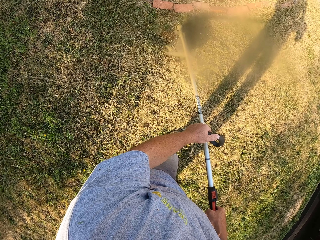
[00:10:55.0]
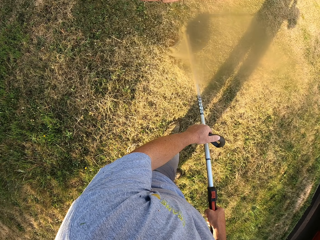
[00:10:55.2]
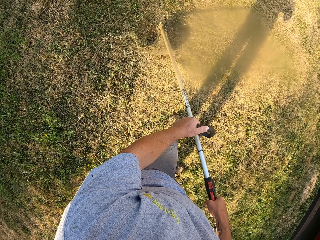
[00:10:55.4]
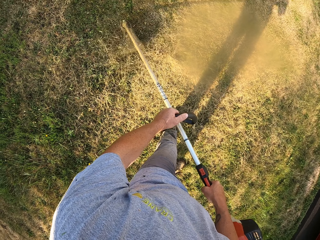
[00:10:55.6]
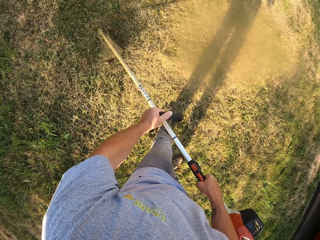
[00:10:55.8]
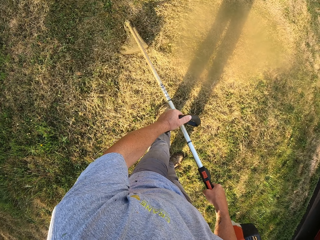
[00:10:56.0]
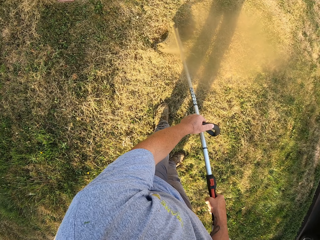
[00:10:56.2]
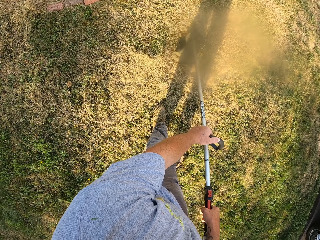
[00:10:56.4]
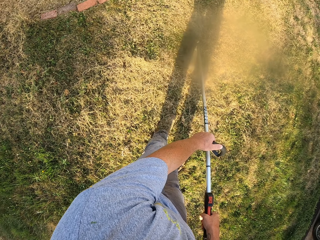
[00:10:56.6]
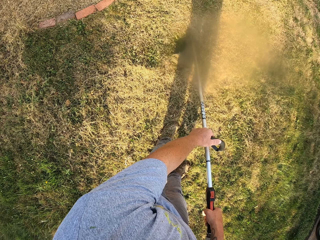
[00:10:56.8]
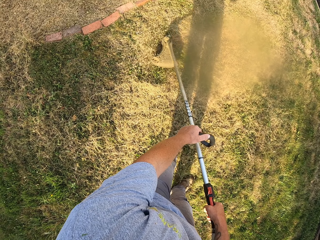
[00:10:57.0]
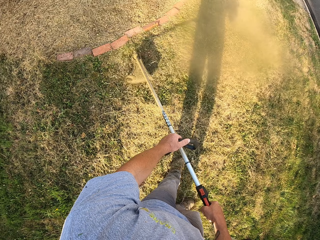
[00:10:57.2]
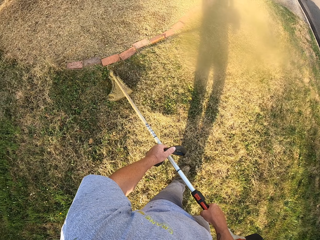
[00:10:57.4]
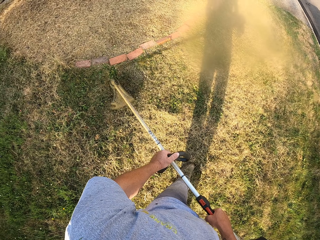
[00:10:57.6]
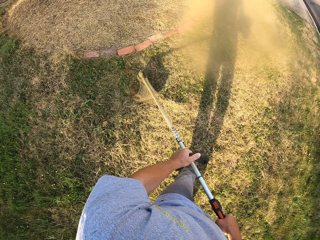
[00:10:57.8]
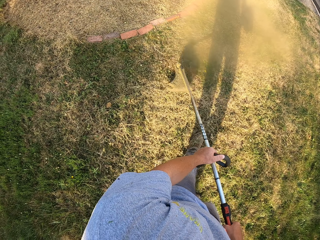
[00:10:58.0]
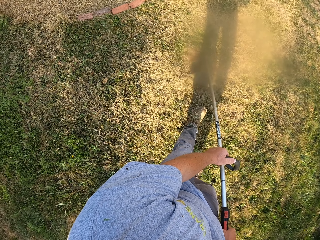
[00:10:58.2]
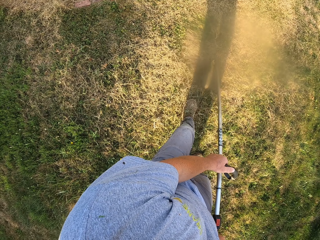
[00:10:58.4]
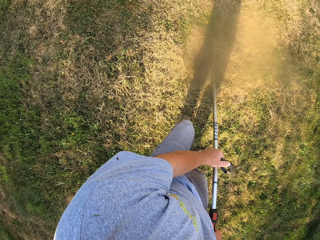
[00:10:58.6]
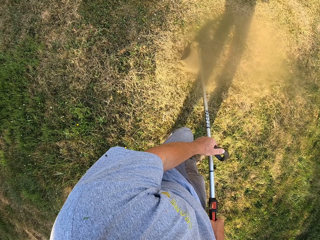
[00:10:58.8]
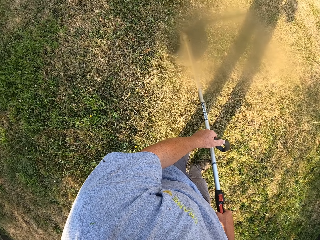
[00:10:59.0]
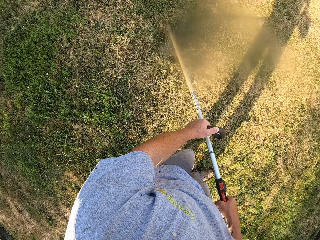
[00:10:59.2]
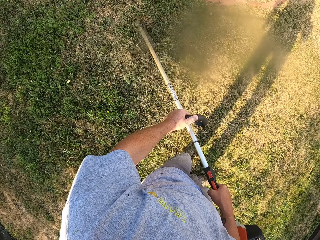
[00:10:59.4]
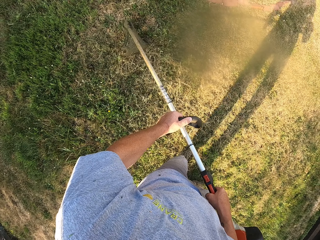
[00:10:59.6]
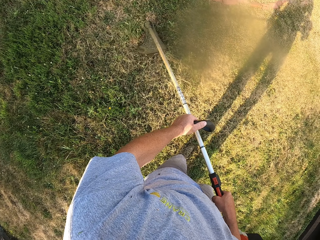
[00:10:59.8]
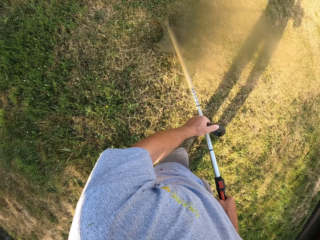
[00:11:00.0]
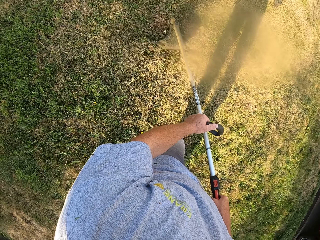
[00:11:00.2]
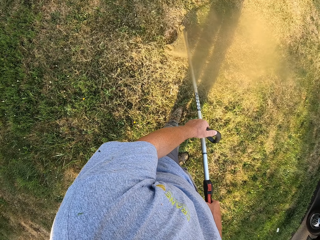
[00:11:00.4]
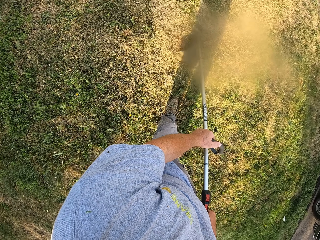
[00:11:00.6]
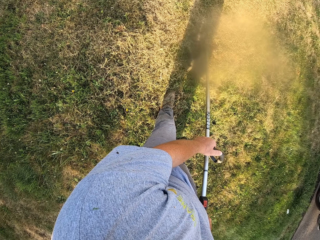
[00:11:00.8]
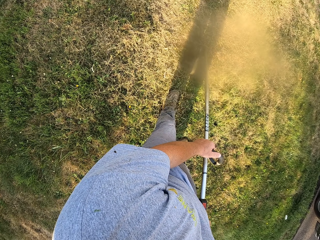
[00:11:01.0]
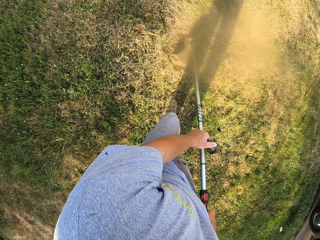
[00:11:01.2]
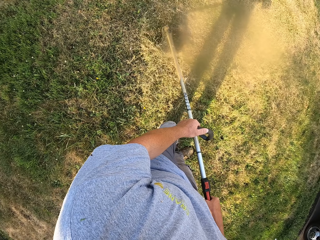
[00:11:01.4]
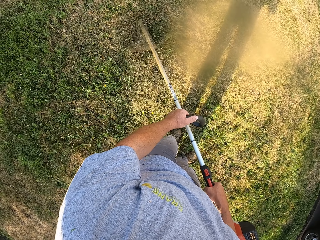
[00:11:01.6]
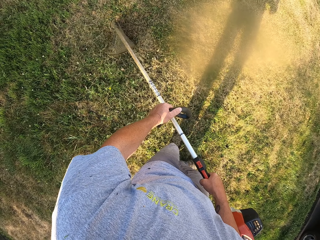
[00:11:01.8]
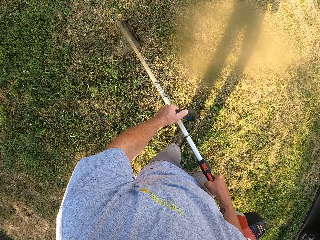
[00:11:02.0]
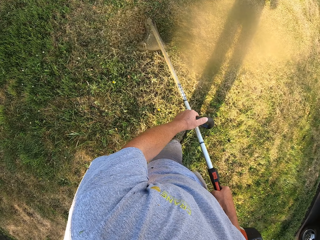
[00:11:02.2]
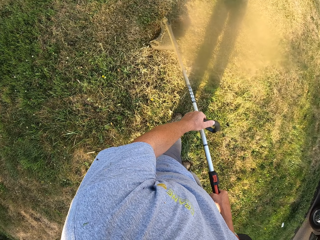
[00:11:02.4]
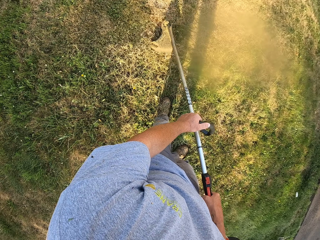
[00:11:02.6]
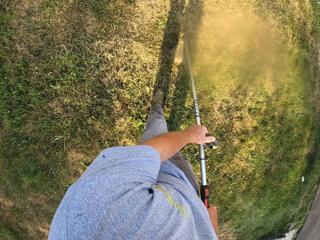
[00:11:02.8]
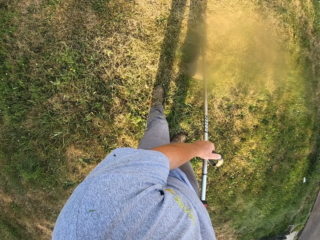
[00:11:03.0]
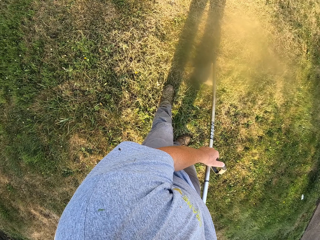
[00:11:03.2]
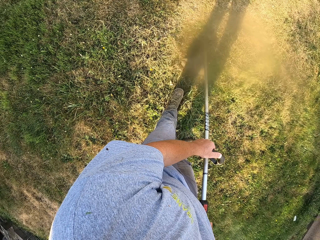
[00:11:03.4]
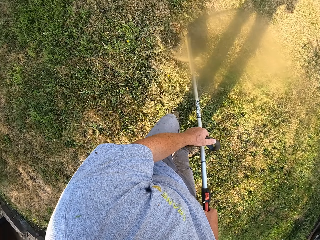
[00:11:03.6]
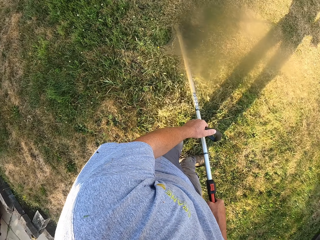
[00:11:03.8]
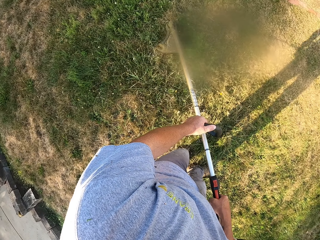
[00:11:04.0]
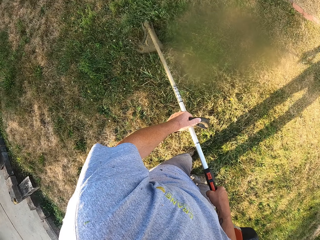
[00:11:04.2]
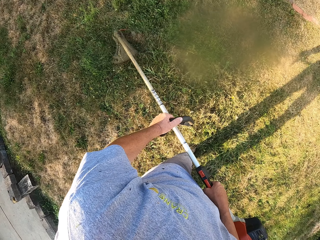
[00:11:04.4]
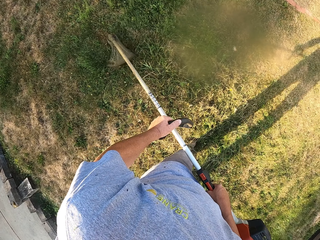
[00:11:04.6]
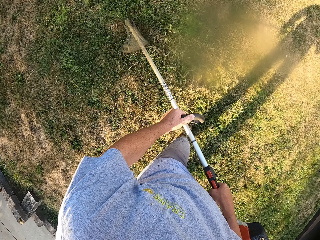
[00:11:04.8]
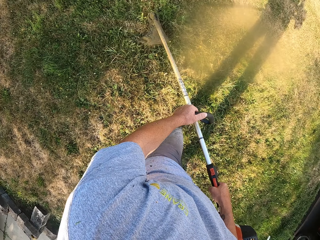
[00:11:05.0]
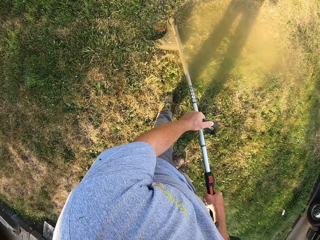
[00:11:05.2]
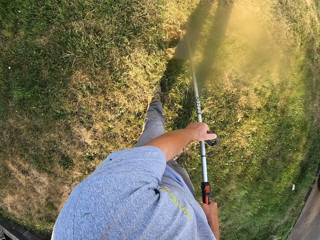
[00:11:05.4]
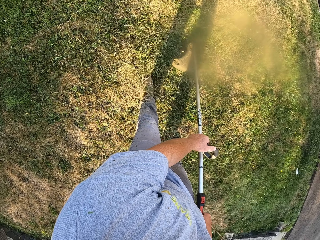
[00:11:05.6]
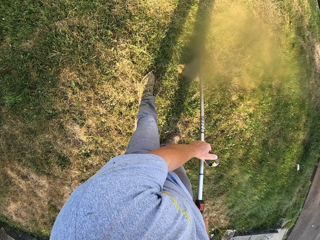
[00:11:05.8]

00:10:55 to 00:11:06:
The camera wearer walks backwards.

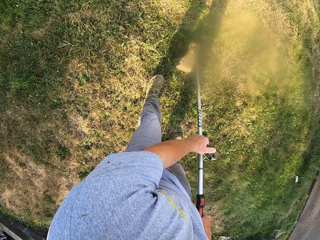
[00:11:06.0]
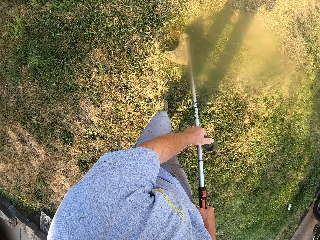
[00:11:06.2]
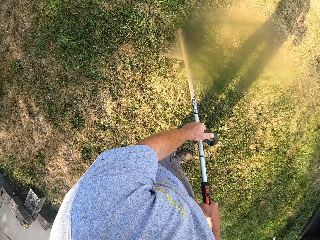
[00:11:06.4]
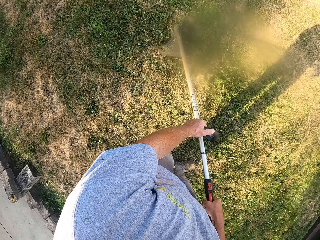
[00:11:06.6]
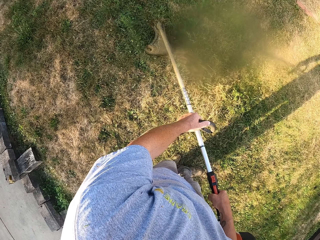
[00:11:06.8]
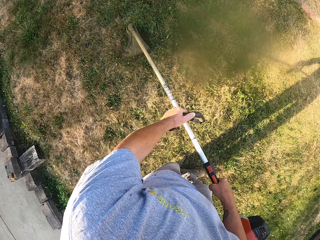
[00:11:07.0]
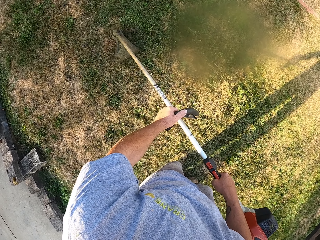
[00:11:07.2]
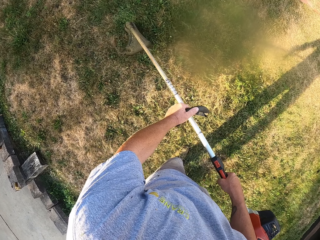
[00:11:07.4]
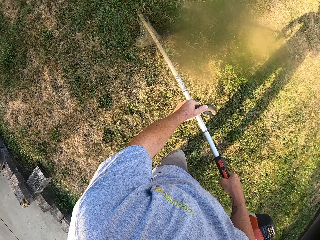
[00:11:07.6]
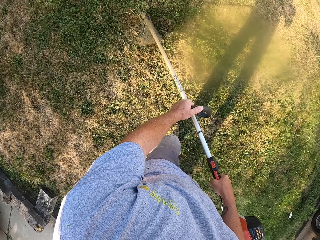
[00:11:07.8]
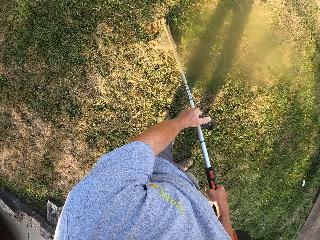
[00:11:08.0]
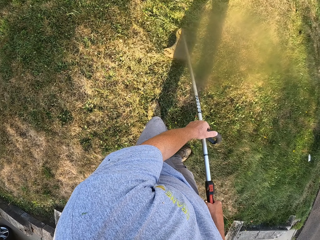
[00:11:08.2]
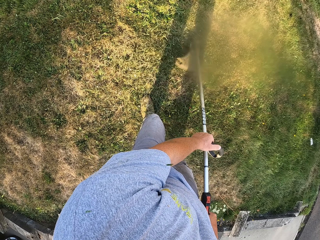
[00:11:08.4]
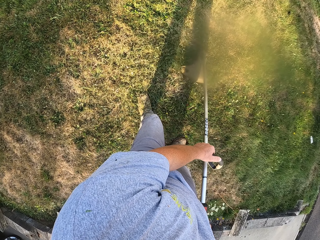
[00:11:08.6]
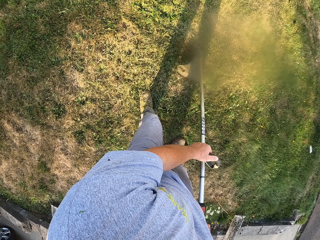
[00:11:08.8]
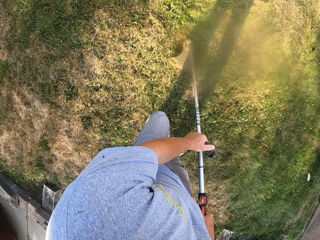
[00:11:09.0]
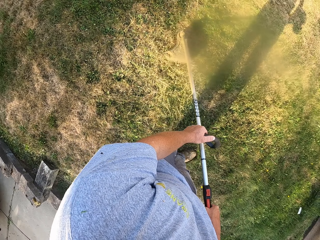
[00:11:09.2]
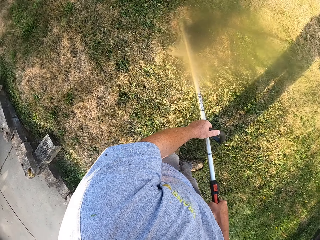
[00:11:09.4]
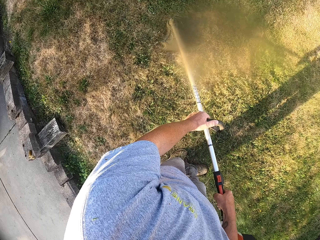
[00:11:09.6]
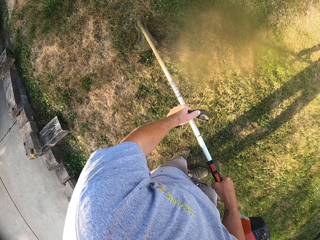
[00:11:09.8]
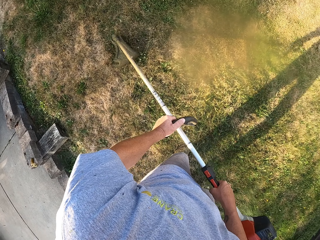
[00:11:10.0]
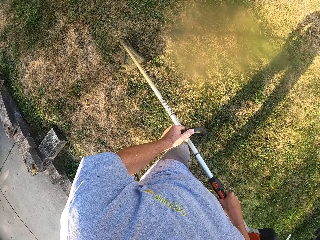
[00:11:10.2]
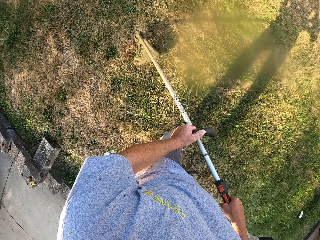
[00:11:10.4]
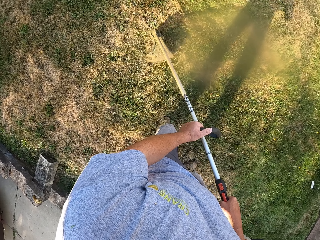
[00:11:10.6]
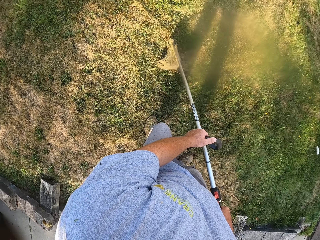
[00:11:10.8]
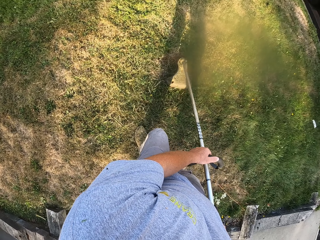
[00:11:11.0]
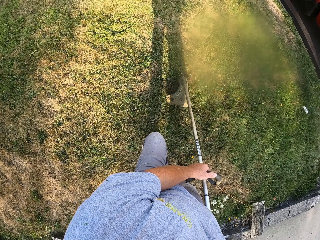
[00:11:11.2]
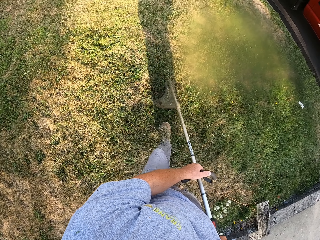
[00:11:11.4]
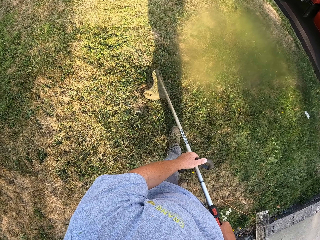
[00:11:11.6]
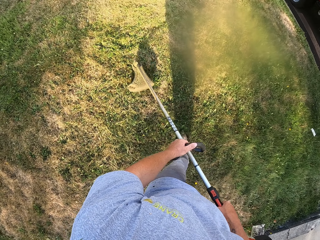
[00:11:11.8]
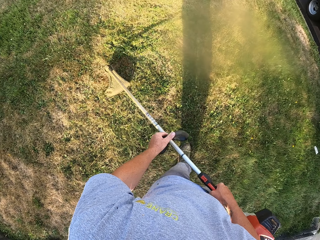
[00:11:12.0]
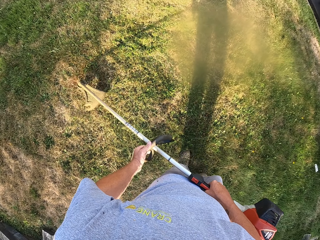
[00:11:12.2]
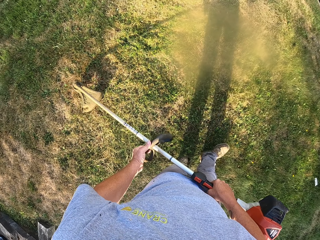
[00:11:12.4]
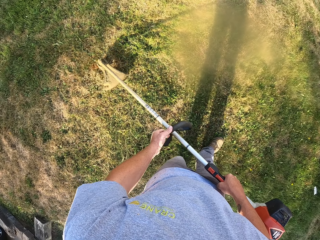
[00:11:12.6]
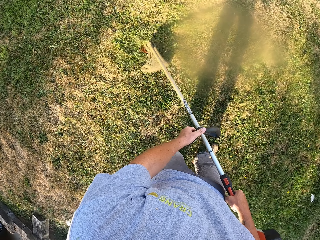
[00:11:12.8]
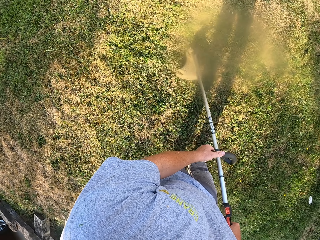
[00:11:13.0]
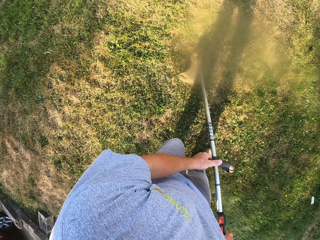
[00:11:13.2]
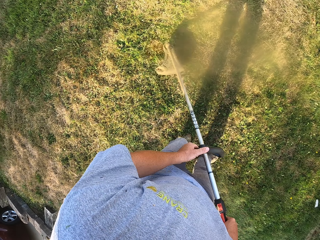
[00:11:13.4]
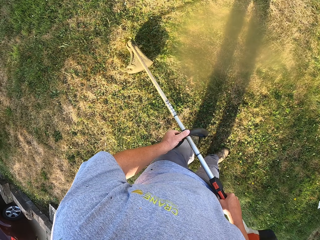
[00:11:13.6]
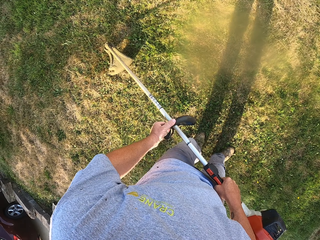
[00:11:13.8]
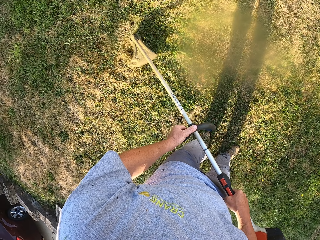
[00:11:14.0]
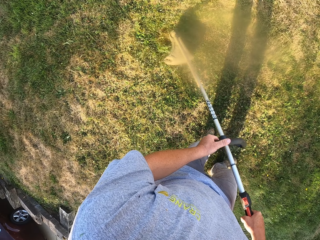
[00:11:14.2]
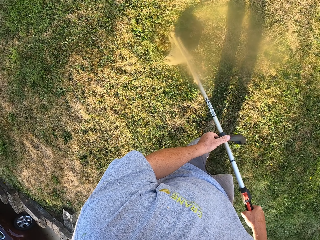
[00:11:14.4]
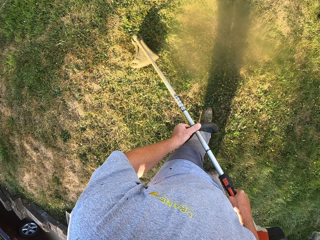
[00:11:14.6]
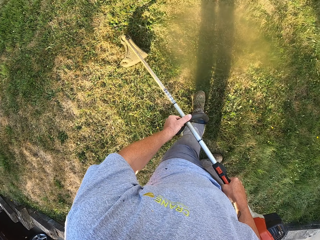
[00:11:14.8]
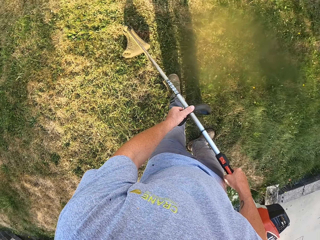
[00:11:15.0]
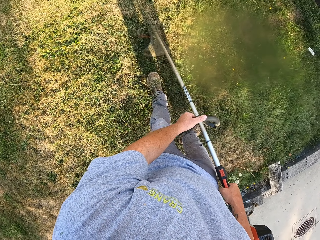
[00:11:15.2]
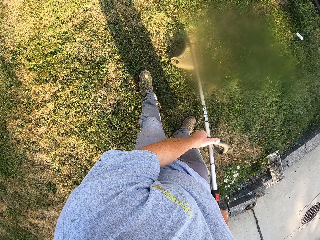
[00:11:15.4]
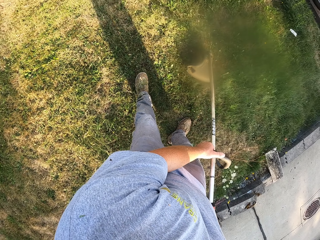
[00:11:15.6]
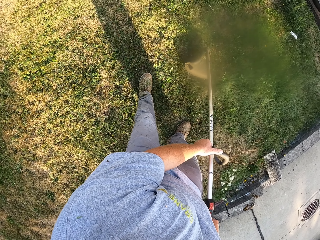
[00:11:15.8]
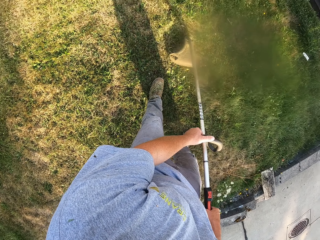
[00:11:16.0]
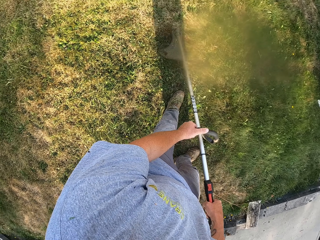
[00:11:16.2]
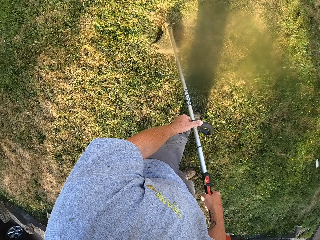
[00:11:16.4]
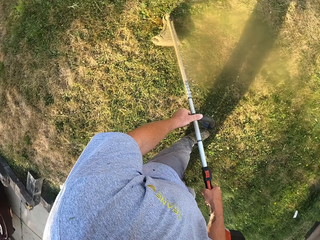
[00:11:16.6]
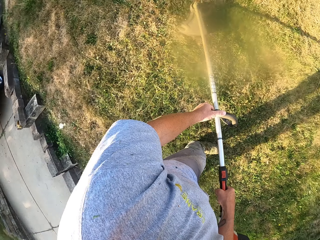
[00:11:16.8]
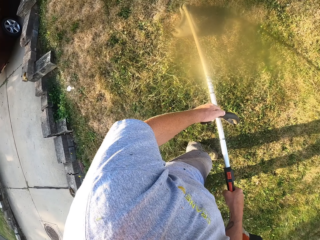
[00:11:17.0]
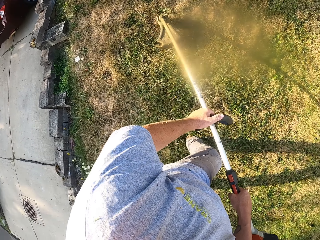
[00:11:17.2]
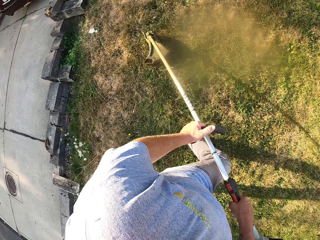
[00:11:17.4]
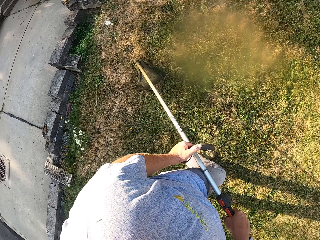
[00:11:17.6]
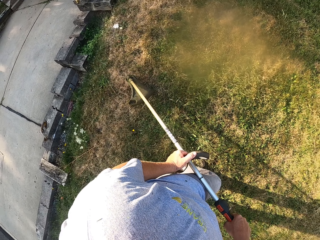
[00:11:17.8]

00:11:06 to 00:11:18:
The camera wearer walks forward.
